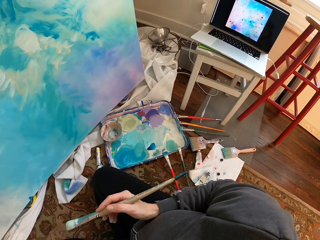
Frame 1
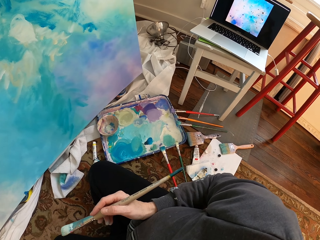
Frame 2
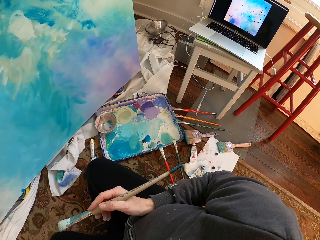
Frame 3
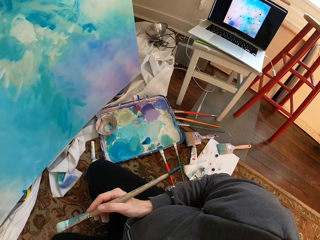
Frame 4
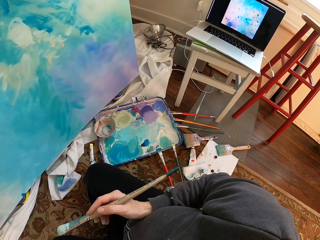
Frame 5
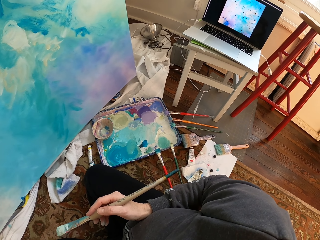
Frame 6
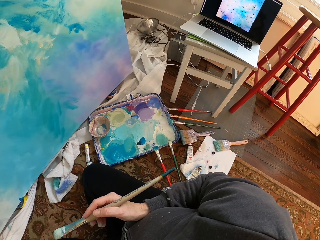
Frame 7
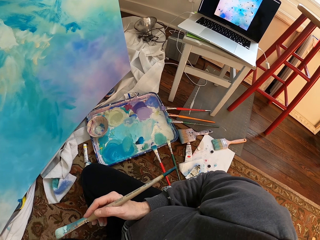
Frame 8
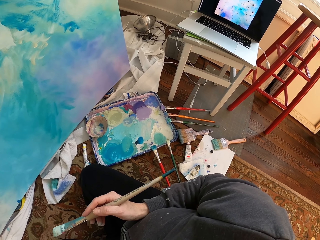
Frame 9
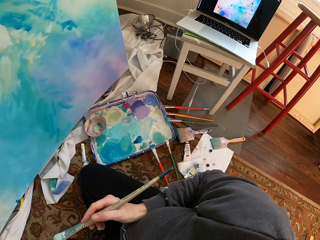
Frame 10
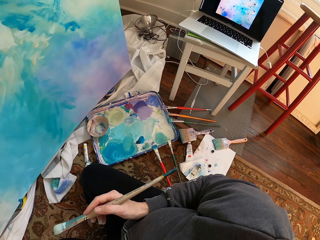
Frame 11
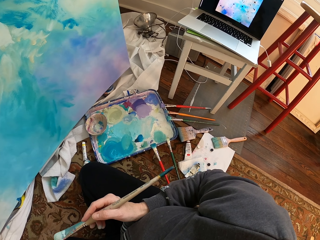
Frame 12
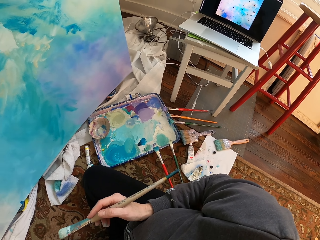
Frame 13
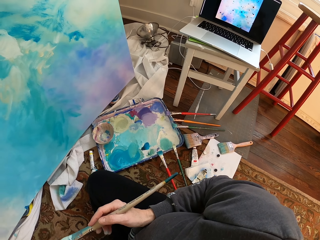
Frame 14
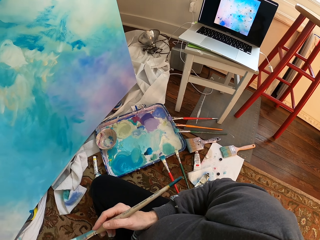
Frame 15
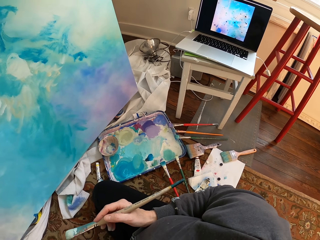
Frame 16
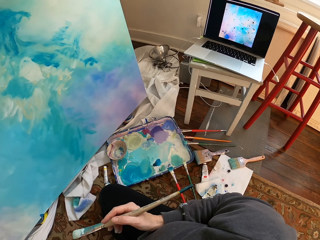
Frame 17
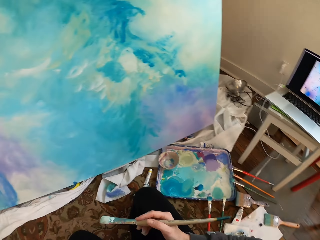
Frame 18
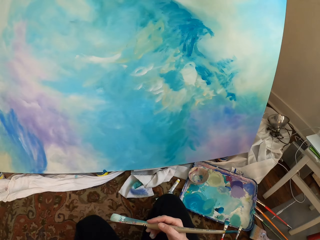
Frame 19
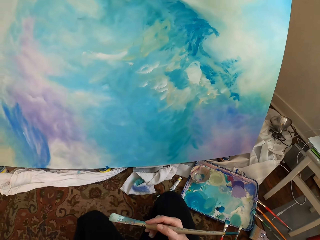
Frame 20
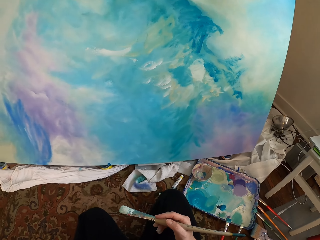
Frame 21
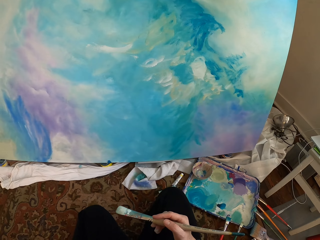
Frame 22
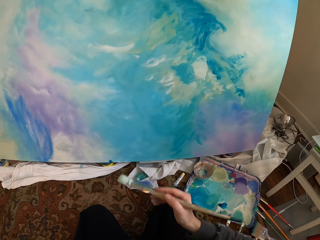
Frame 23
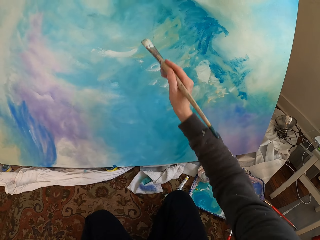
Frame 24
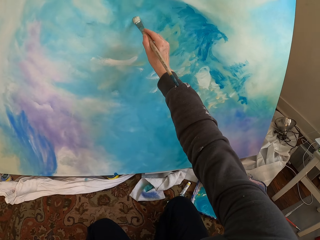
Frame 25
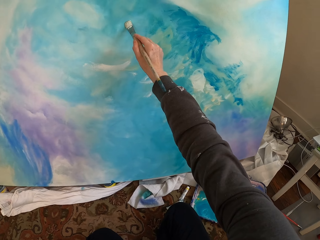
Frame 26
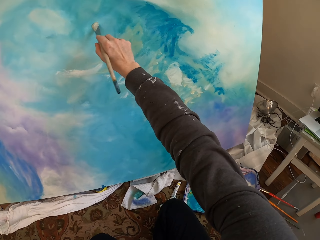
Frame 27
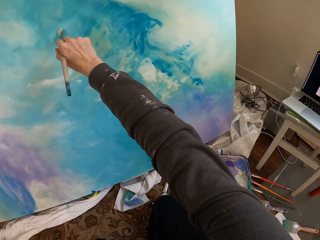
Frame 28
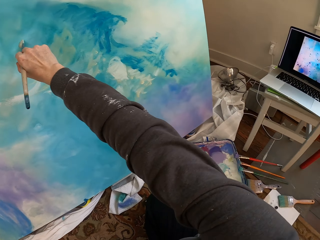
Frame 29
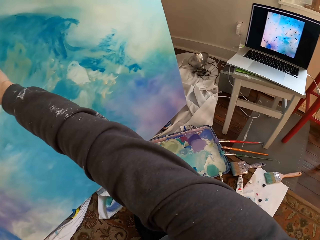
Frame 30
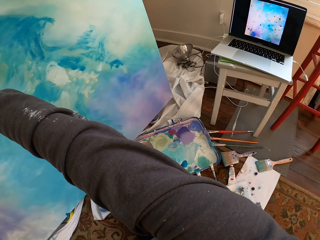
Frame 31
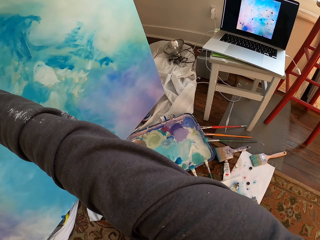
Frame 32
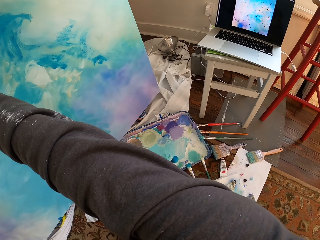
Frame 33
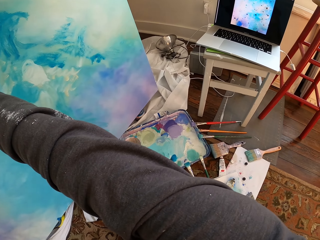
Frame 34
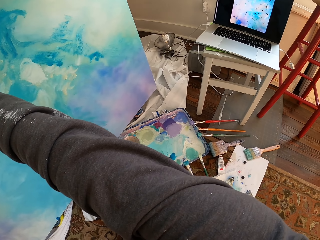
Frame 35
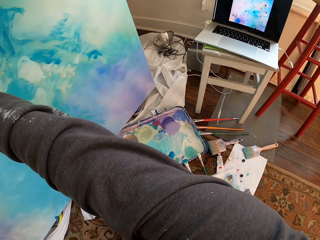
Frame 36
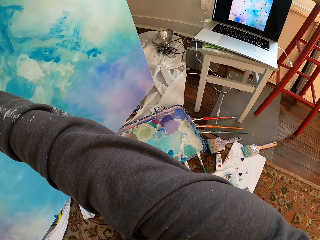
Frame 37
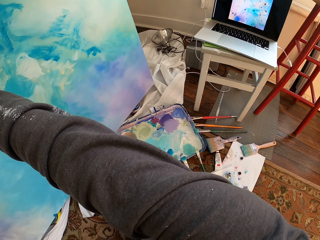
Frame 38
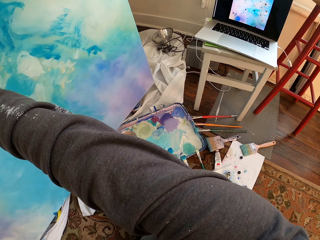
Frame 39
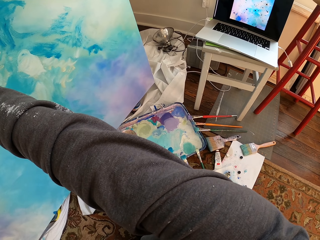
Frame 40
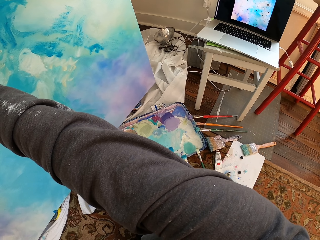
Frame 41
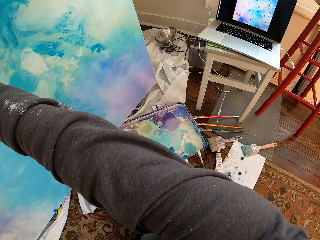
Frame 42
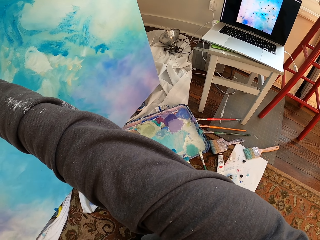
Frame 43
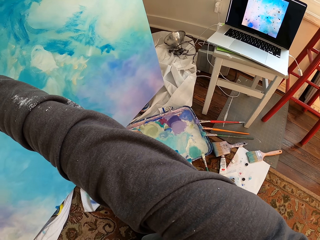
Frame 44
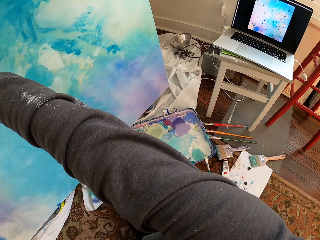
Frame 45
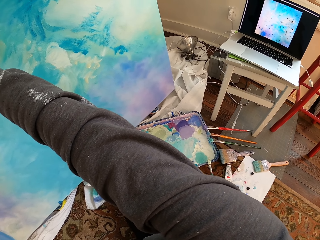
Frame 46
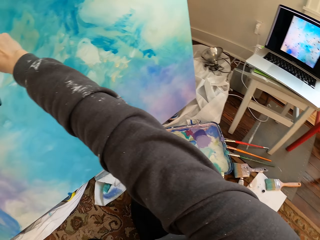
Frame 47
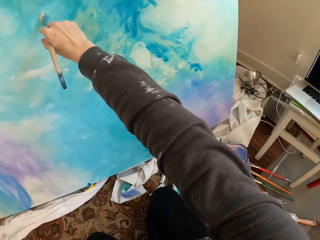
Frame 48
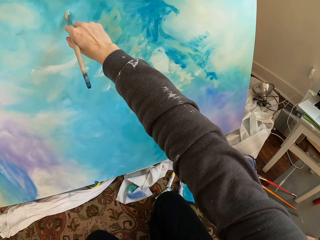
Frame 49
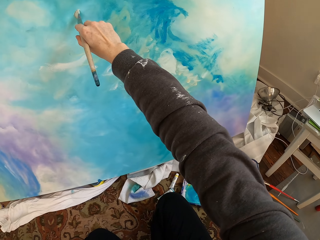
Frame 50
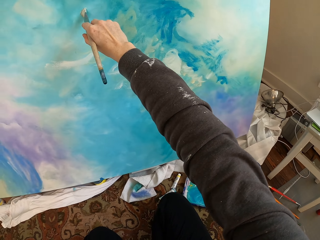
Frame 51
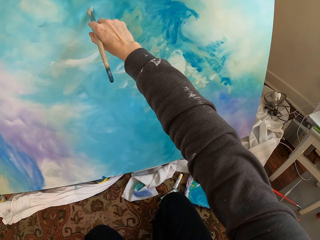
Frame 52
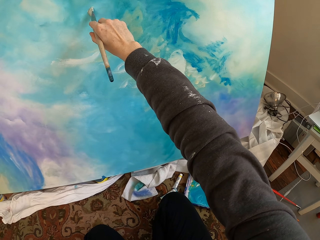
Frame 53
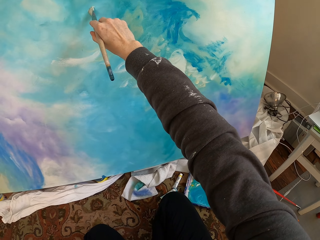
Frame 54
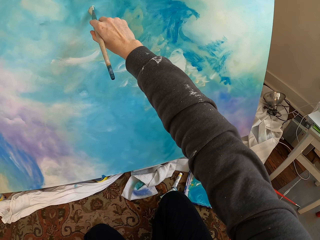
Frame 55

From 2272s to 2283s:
The camera wearer looks at the paint work. They press a brush on the paint work.

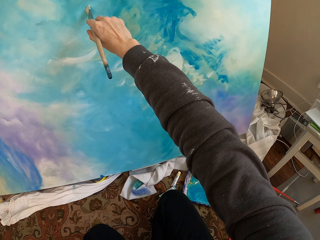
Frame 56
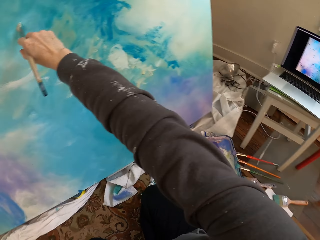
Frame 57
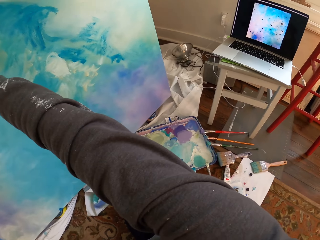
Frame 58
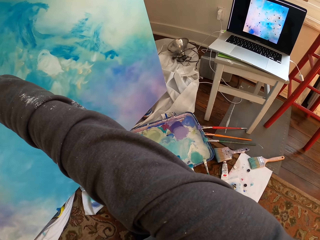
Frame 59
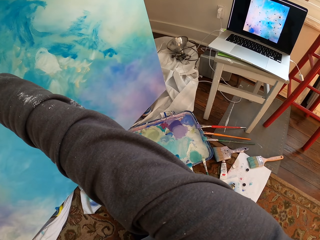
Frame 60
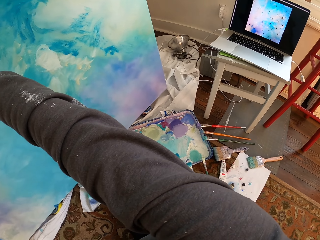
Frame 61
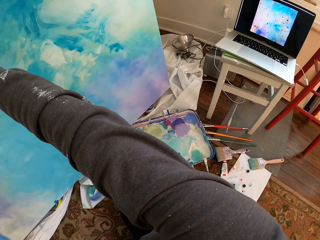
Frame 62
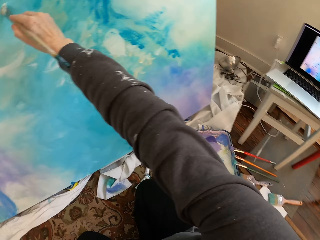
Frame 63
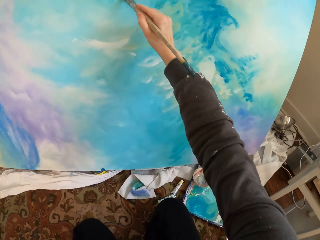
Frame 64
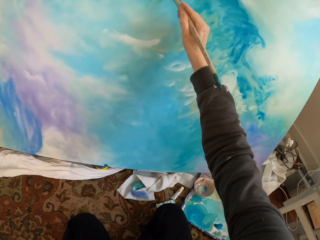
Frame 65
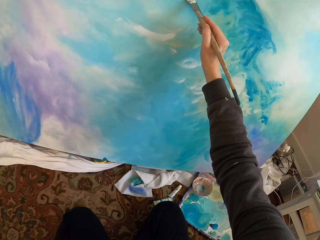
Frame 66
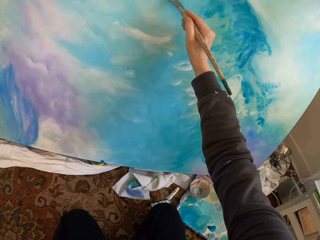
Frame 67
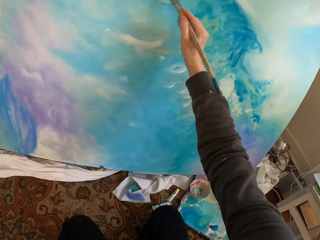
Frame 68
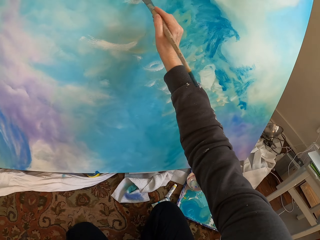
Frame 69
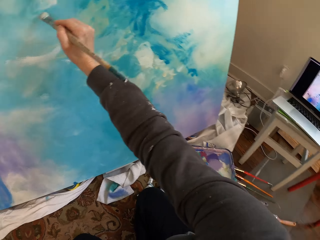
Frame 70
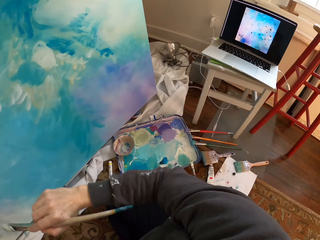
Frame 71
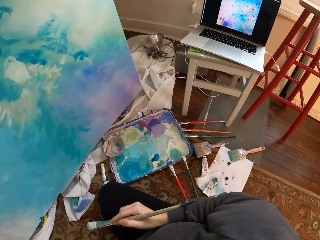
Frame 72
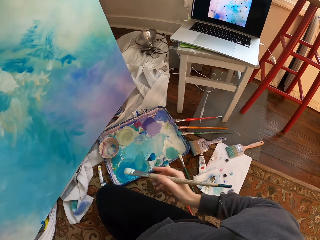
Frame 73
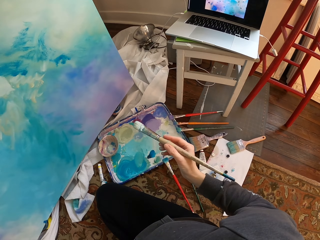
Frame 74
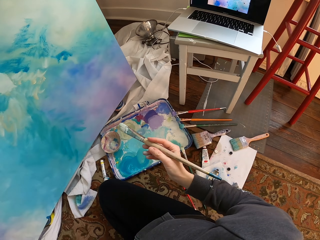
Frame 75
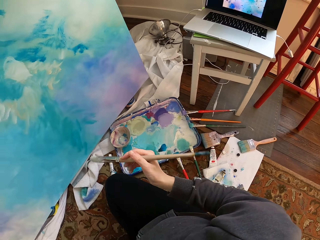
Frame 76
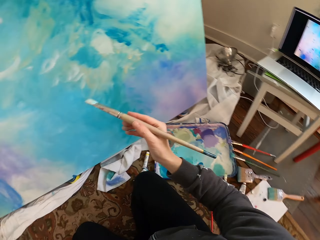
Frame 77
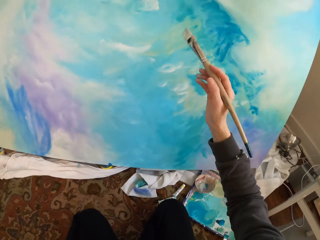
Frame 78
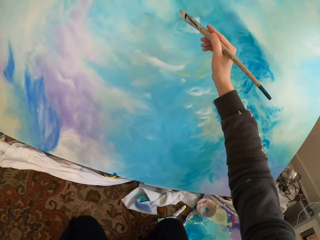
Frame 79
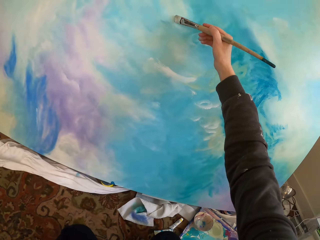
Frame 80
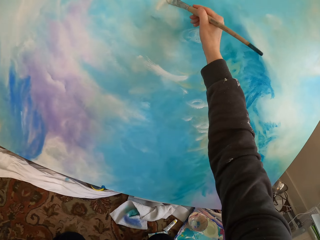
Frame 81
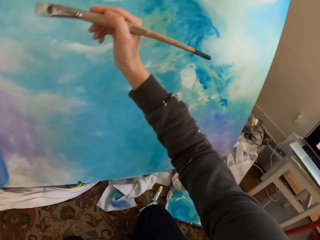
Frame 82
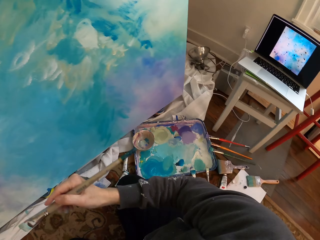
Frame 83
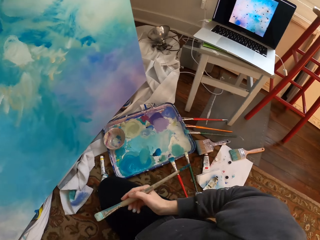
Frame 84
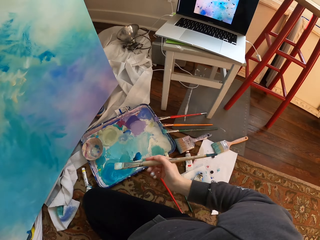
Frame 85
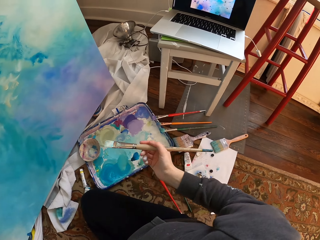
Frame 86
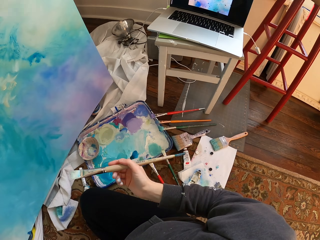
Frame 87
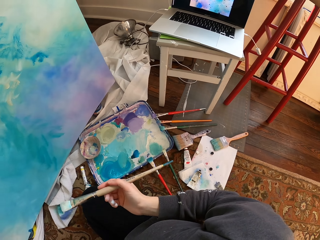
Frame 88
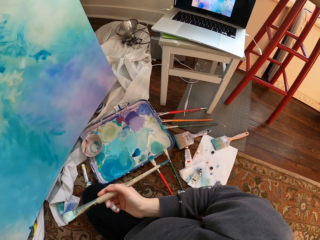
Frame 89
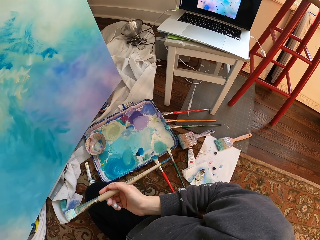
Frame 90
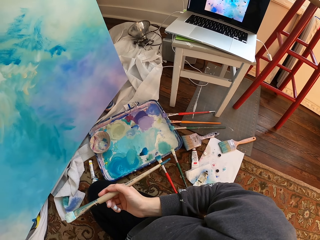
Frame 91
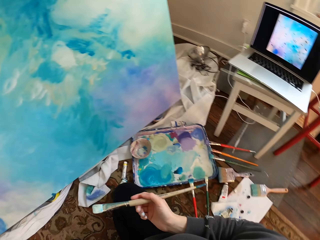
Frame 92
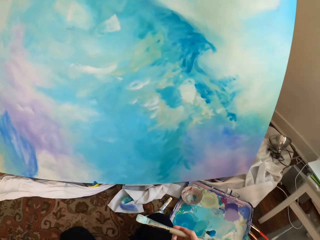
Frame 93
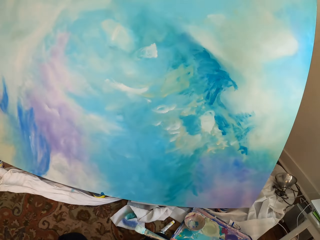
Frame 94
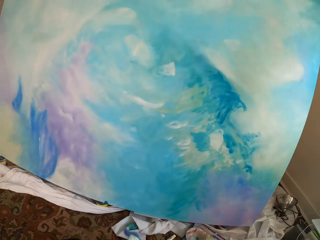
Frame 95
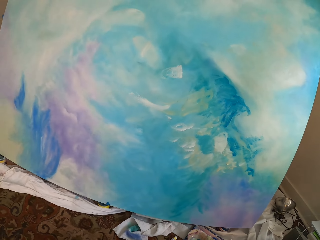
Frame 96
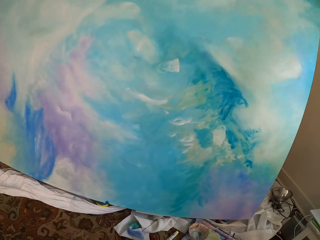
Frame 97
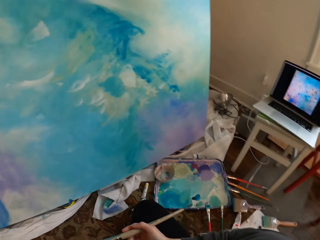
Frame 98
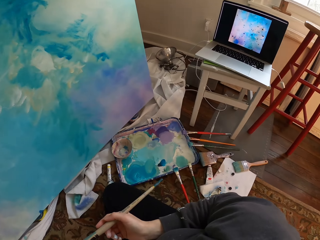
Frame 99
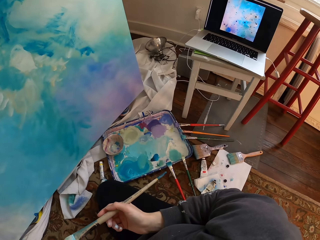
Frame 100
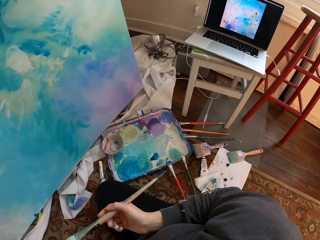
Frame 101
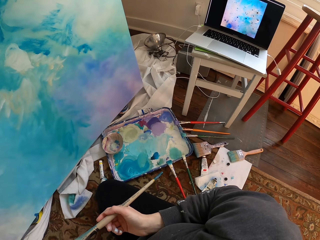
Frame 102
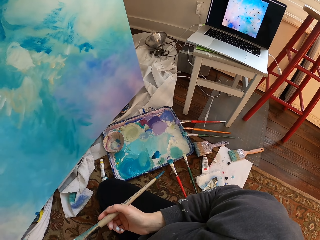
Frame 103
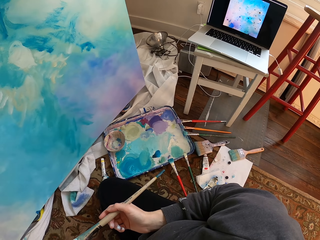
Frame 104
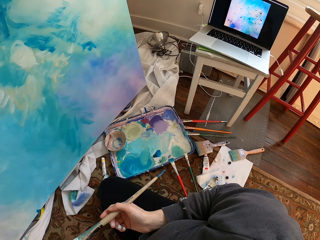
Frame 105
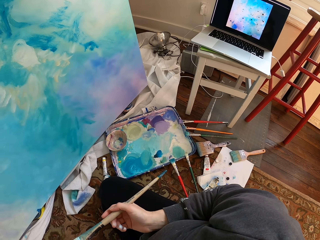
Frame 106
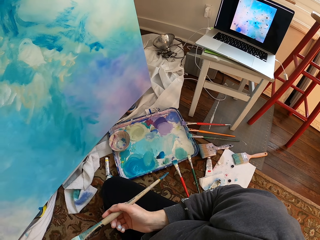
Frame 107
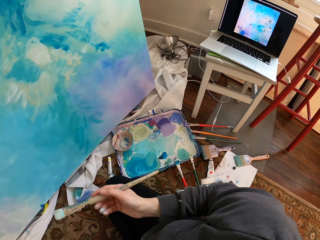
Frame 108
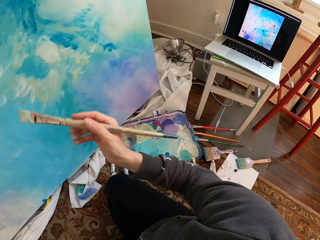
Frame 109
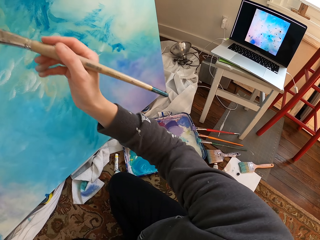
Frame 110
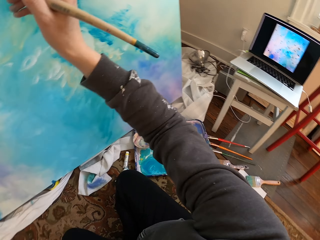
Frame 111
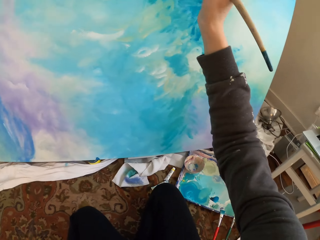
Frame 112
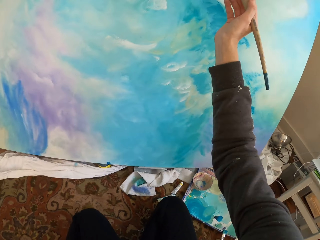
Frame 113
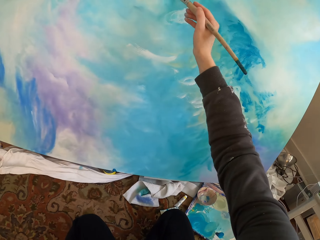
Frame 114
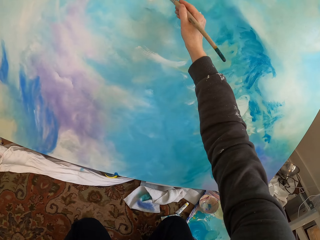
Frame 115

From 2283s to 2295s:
The camera wearer looks around. They paint. They remove a brush from the paint work. They hold the brush. They paint. They hold the brush away from the paint work. They look at the paint work.
